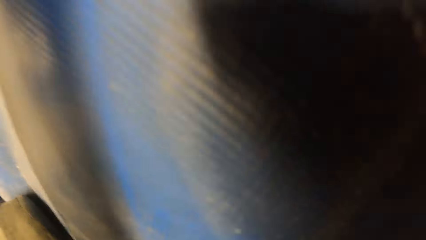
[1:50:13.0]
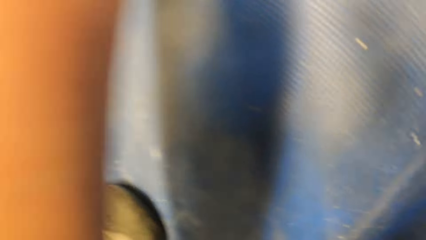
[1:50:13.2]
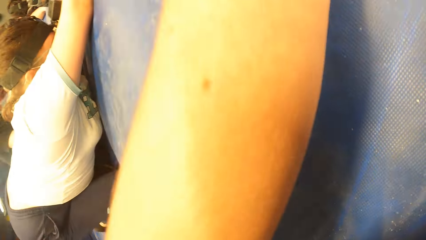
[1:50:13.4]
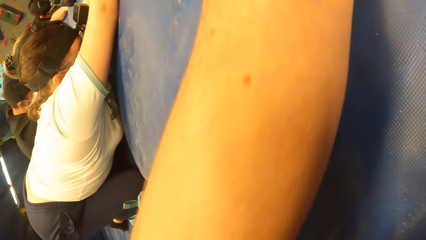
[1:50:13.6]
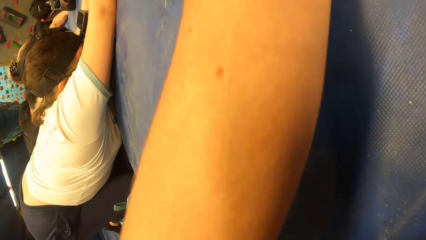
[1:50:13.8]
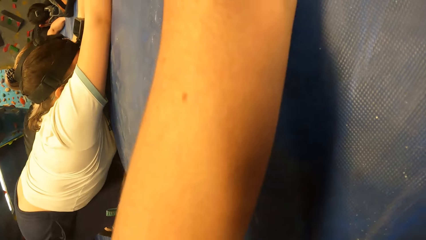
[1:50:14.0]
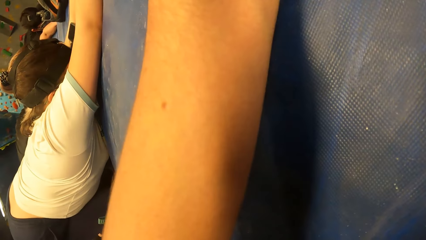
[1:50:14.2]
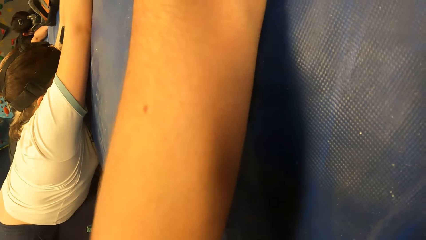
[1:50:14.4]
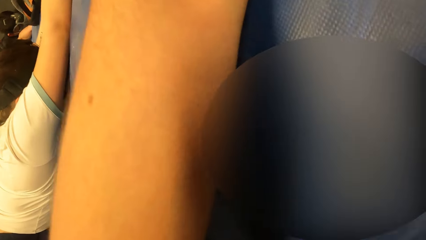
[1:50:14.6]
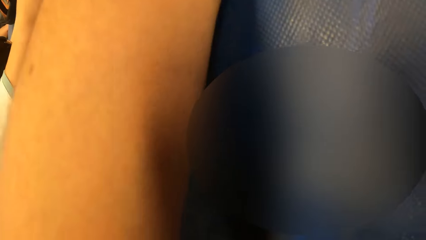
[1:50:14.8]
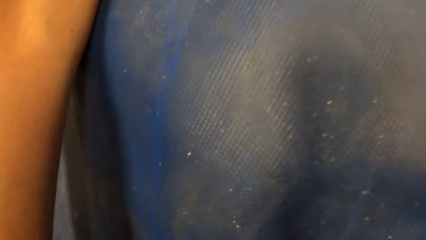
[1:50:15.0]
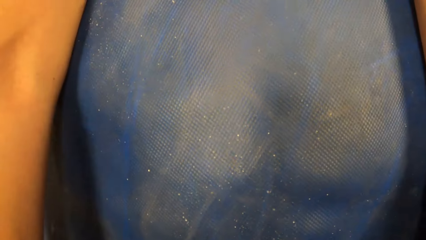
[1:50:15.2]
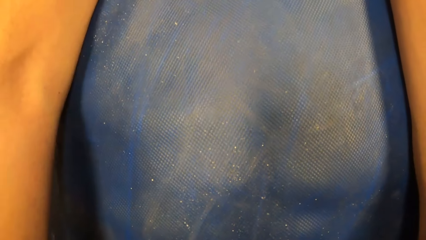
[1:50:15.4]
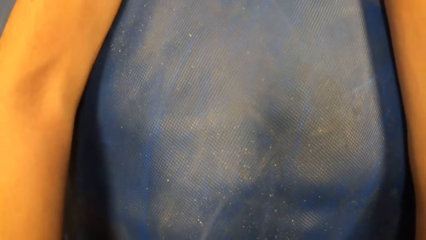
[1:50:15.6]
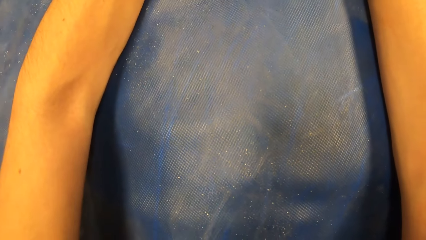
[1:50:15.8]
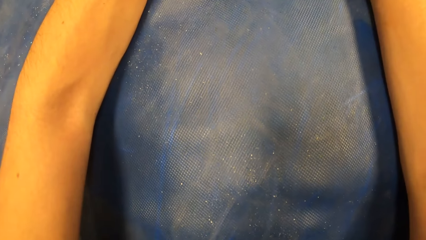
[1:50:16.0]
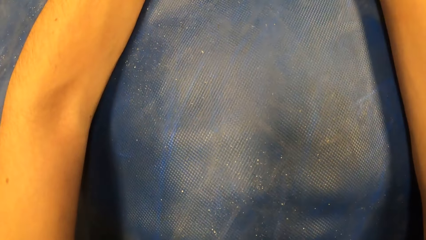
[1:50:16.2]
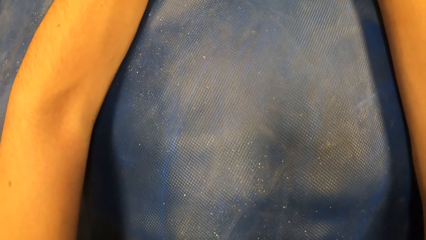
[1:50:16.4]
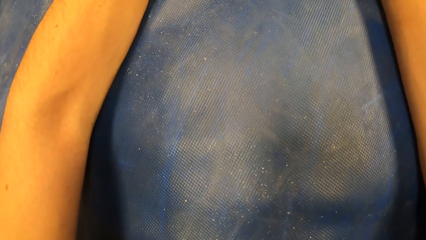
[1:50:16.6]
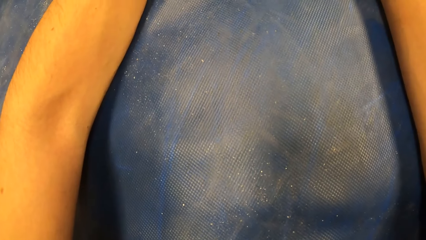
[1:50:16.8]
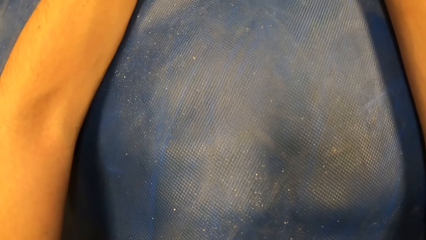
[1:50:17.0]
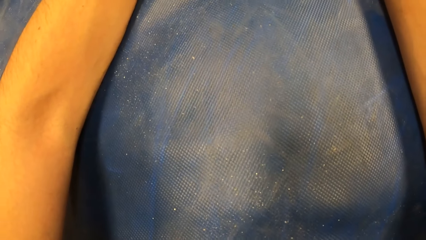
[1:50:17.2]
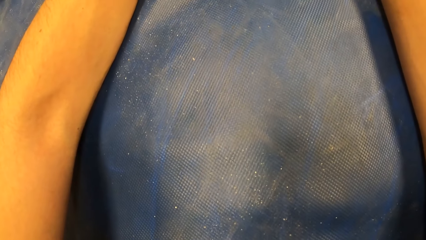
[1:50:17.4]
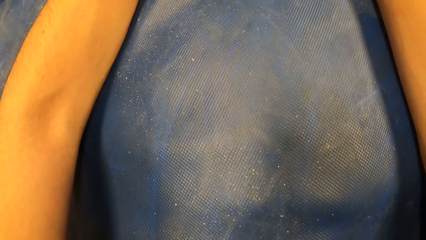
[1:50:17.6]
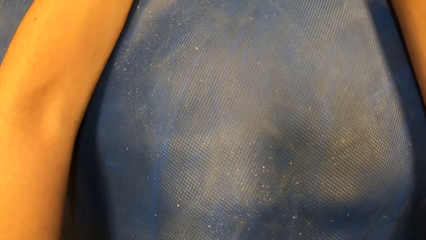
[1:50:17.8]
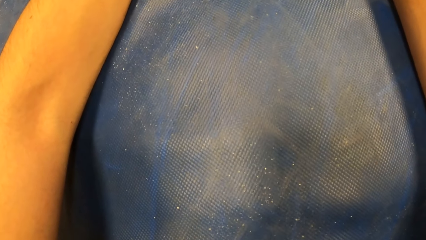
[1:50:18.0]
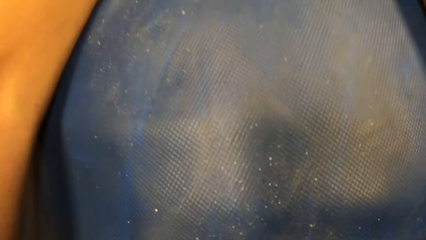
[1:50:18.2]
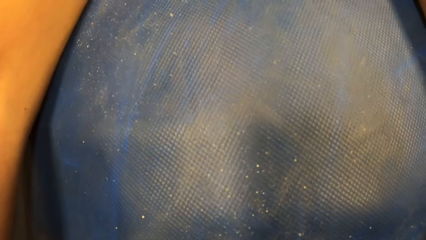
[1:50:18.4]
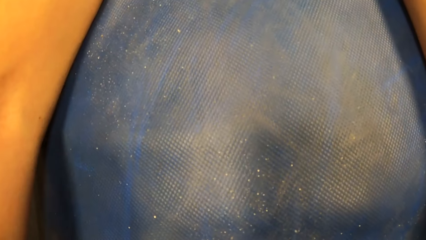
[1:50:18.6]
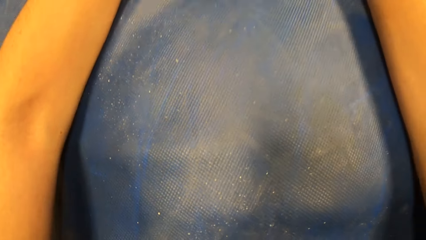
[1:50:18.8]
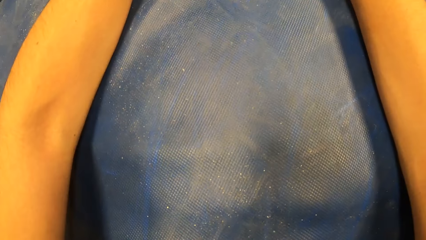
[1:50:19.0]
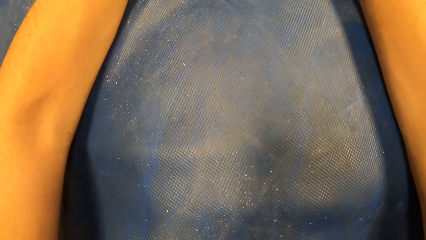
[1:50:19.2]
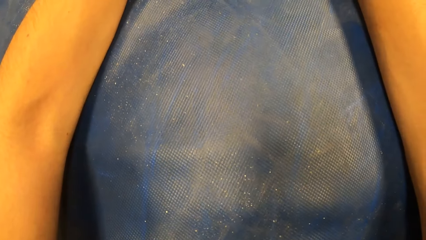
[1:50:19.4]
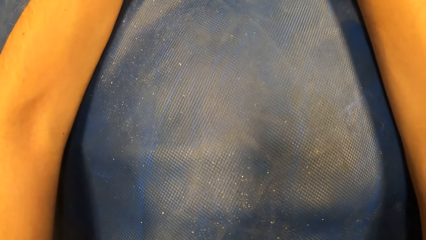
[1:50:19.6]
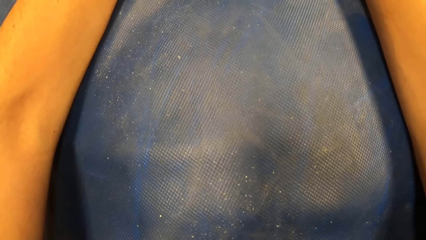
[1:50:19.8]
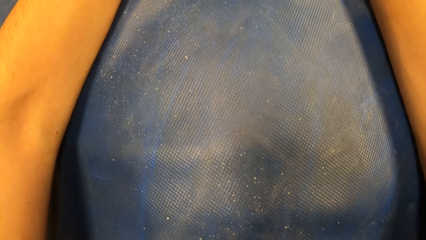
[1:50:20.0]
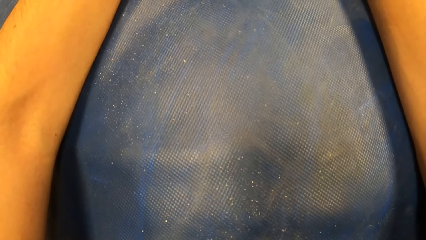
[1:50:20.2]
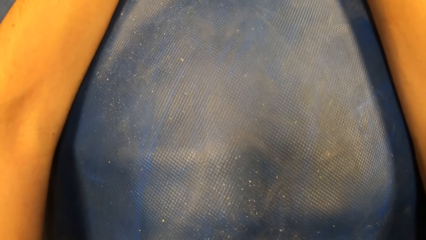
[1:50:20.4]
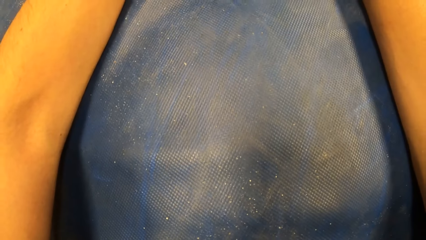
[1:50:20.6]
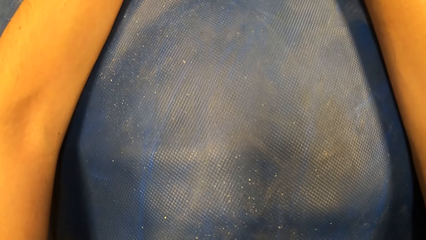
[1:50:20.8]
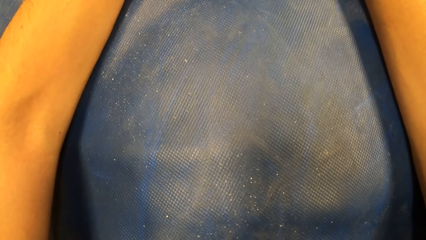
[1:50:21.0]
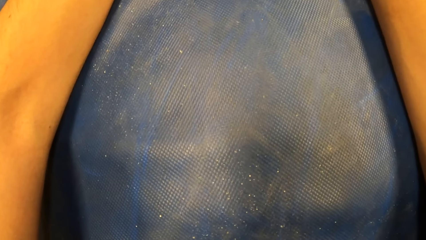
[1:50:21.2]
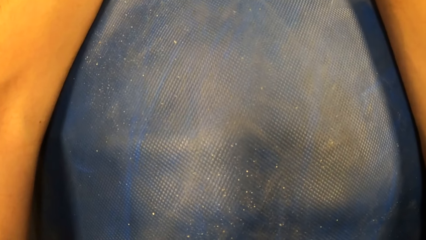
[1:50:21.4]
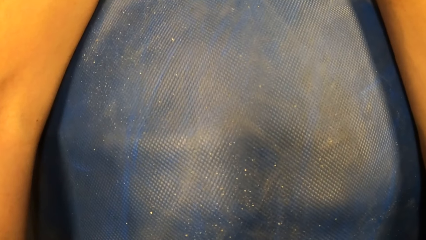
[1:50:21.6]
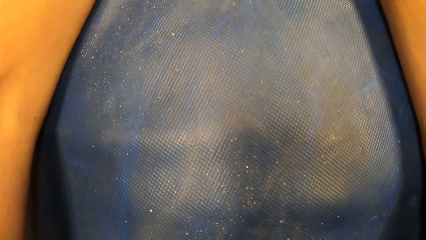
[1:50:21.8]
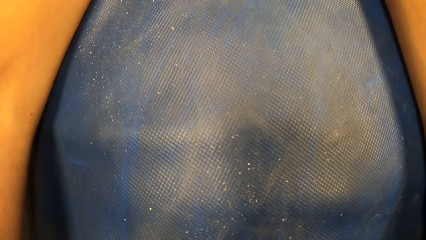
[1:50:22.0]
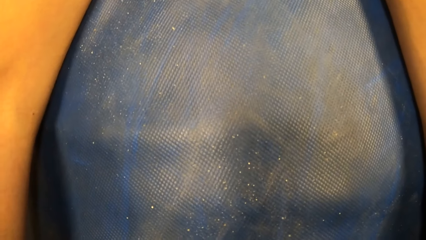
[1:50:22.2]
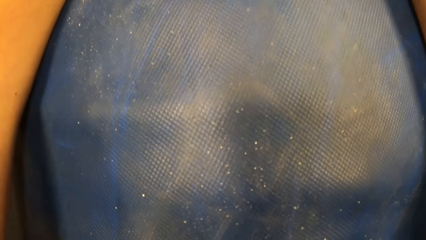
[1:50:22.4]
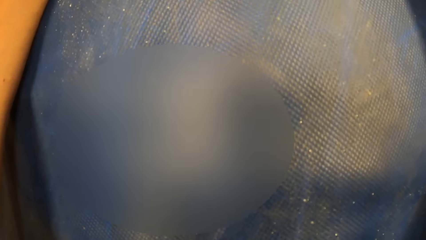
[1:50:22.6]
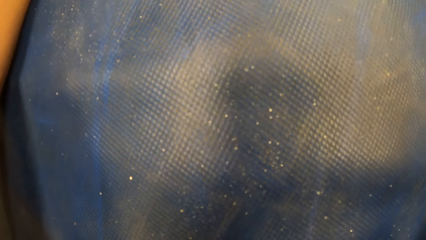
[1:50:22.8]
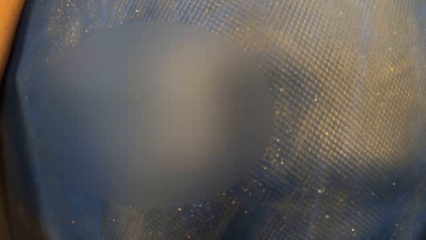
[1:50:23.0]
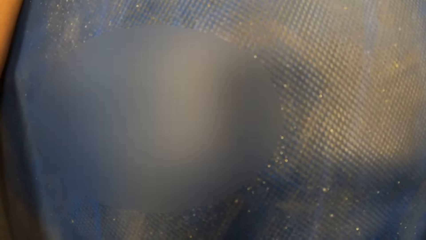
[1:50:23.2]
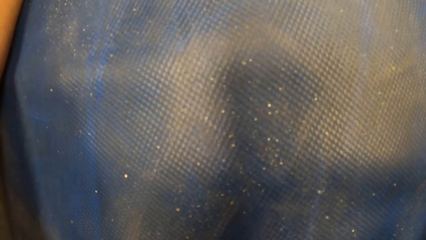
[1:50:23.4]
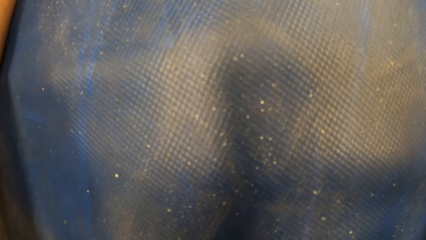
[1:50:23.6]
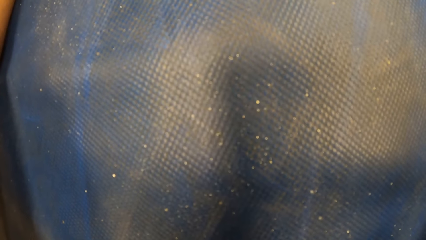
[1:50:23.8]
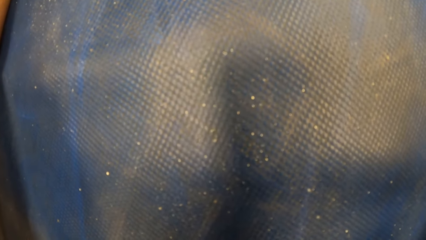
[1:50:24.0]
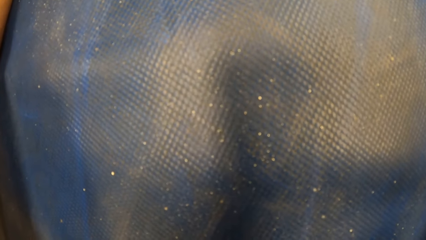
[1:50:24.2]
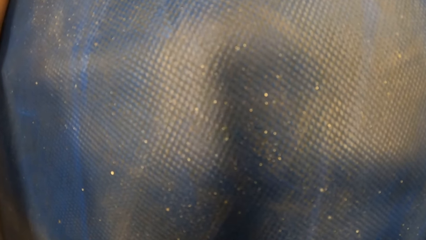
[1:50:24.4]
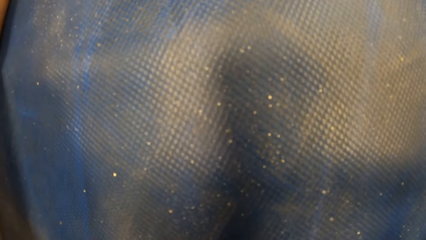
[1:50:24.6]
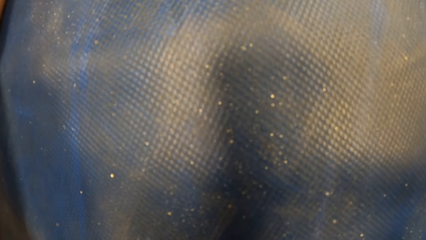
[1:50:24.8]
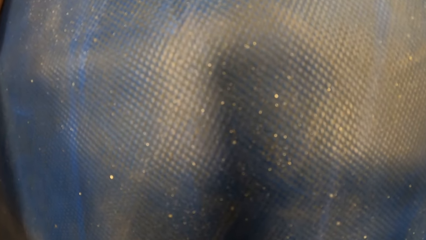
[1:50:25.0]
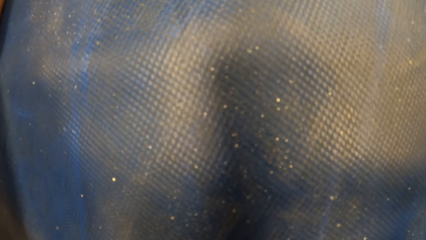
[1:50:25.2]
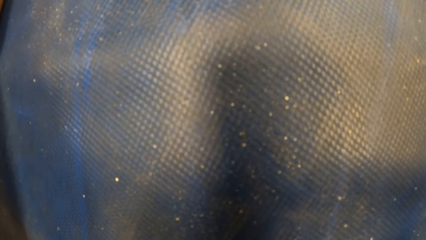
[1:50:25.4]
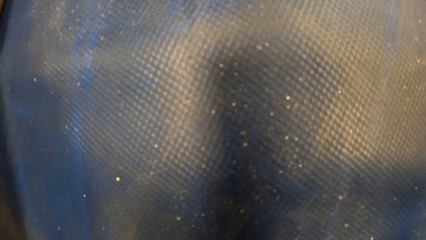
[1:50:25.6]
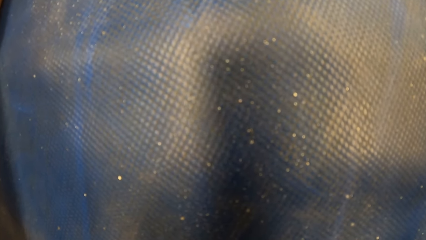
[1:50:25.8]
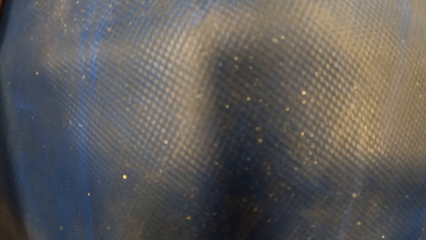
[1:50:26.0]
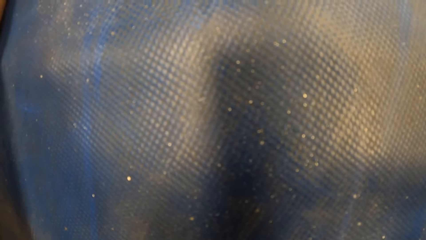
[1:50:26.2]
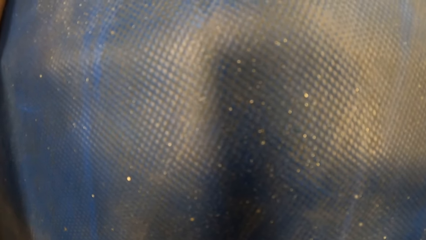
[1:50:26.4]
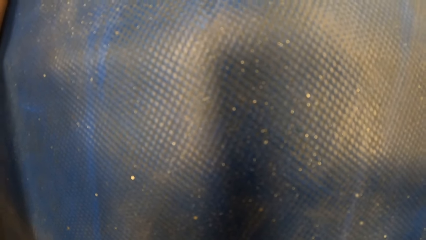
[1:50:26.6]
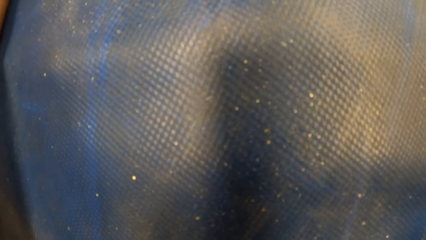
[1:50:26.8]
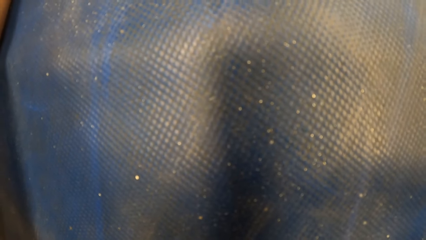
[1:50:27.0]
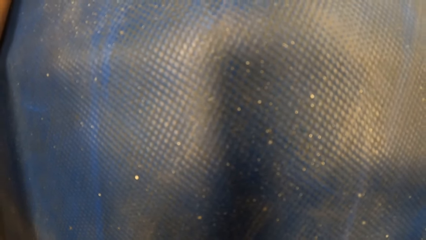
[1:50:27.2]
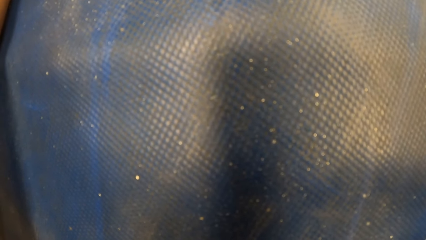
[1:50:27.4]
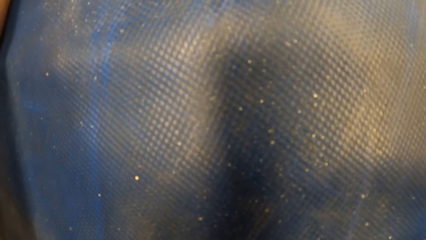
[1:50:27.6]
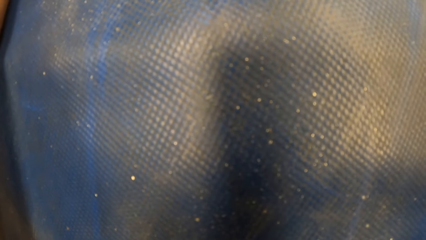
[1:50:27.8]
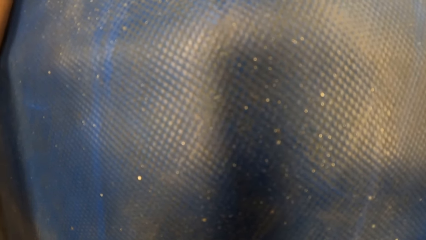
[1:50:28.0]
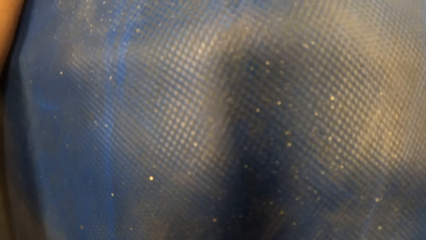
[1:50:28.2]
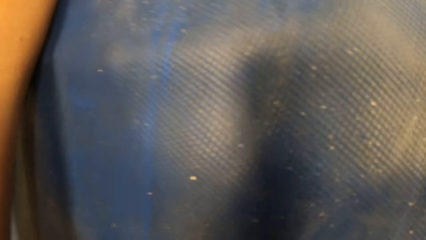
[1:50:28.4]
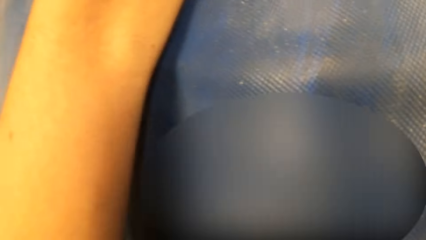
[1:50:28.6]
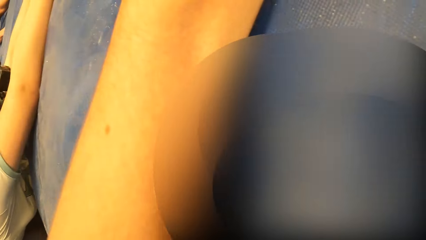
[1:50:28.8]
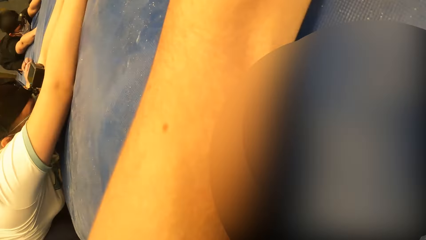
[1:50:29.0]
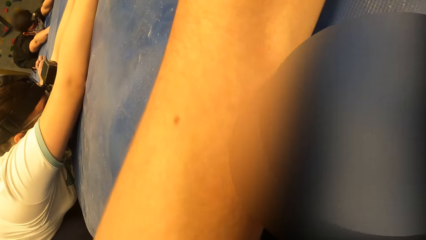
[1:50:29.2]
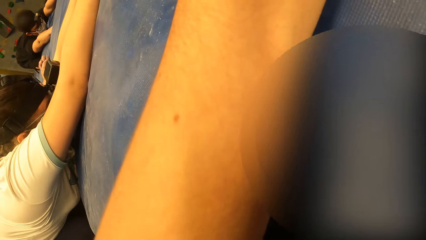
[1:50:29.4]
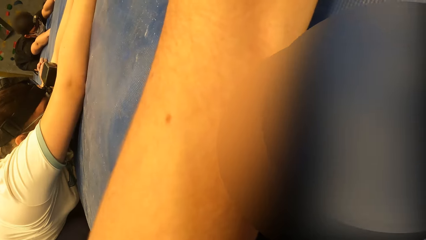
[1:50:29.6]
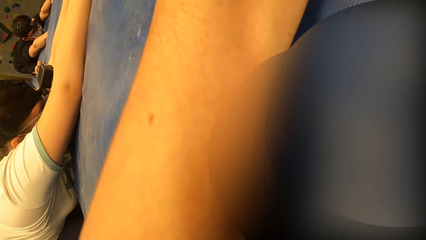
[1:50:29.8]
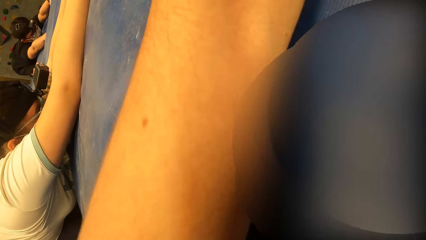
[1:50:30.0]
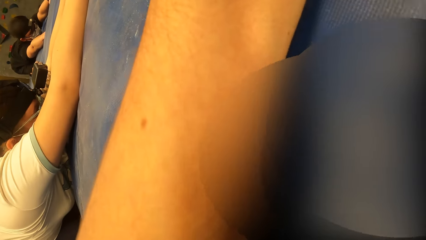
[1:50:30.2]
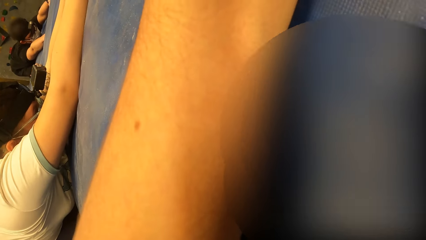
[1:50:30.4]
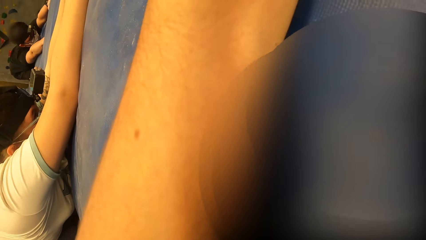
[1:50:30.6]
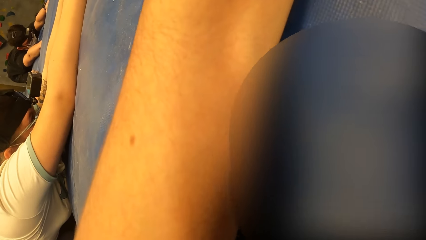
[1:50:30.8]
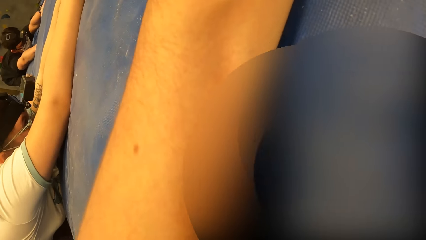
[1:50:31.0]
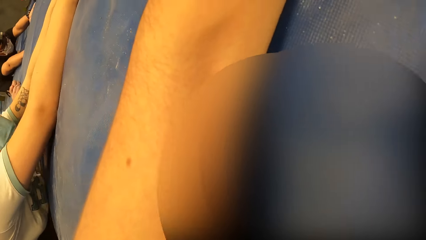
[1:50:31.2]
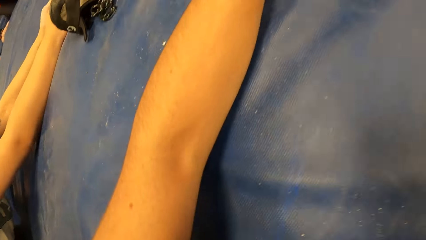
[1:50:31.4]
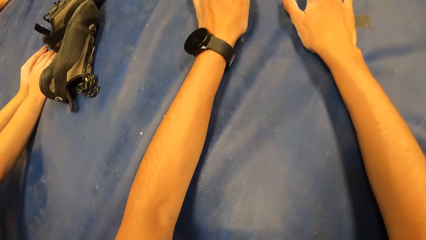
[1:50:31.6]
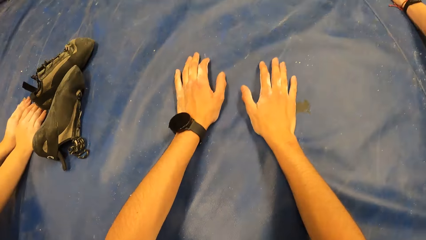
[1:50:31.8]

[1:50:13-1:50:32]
The camera wearer looks around. They turn towards the woman.
